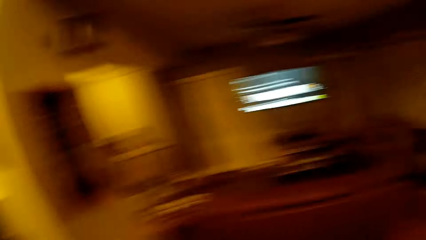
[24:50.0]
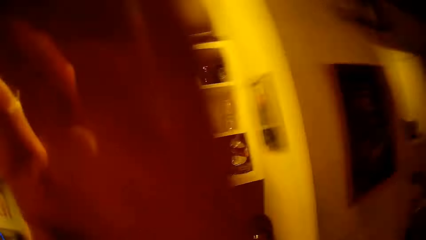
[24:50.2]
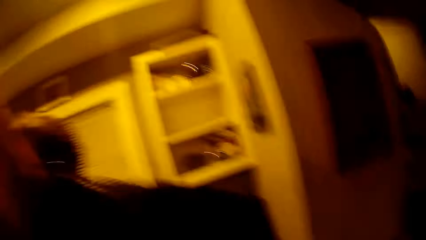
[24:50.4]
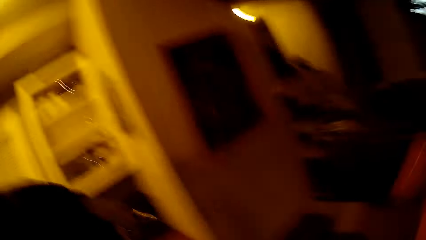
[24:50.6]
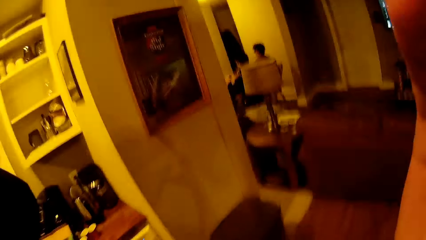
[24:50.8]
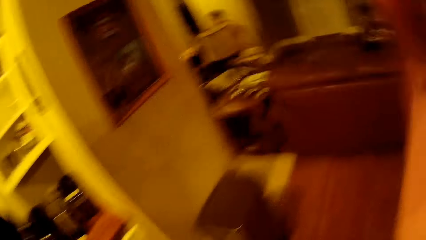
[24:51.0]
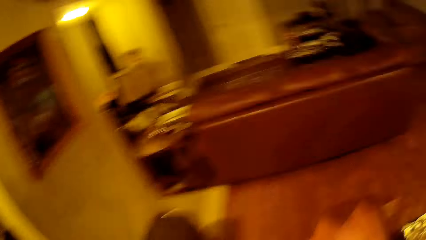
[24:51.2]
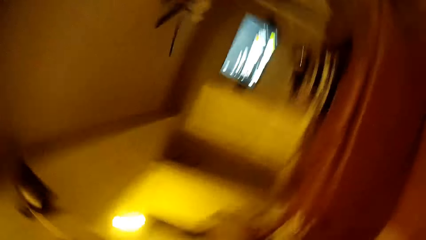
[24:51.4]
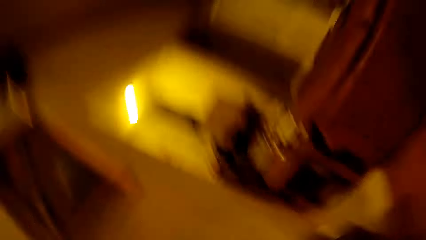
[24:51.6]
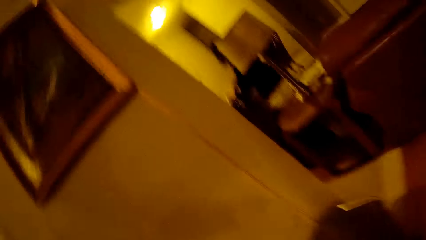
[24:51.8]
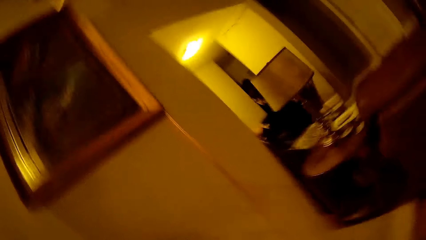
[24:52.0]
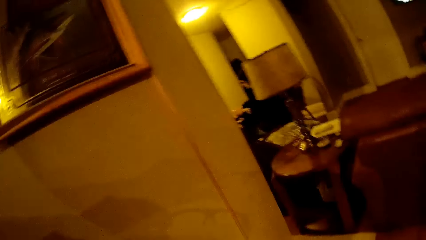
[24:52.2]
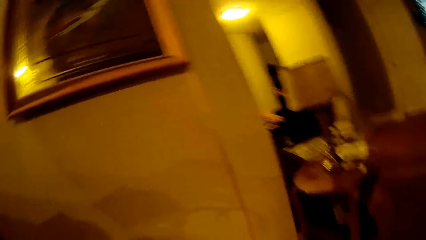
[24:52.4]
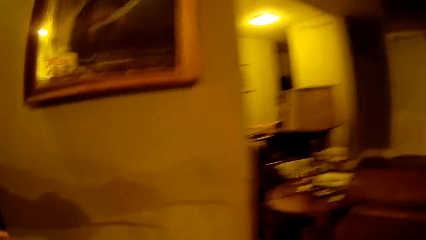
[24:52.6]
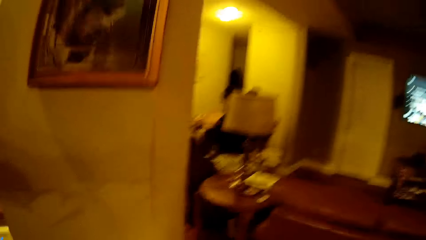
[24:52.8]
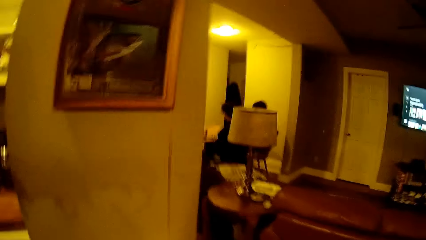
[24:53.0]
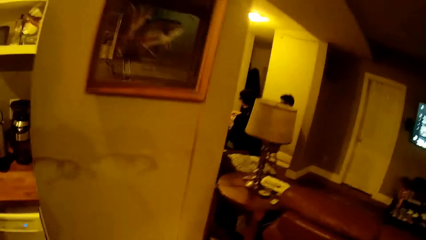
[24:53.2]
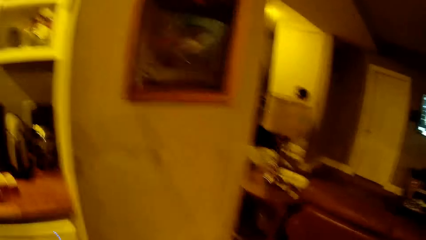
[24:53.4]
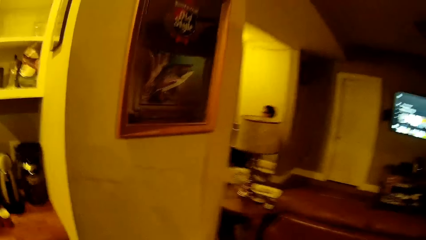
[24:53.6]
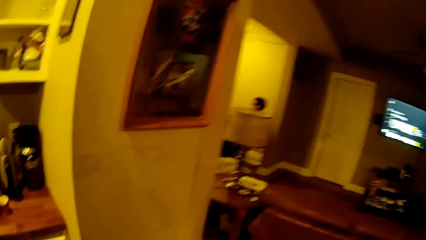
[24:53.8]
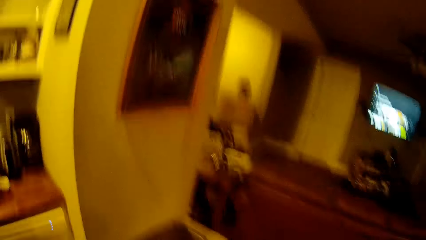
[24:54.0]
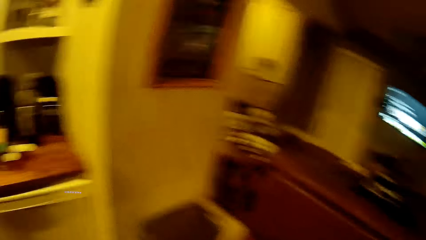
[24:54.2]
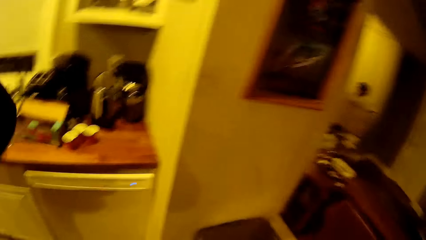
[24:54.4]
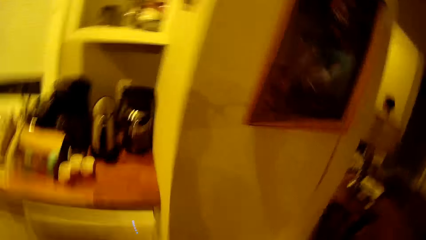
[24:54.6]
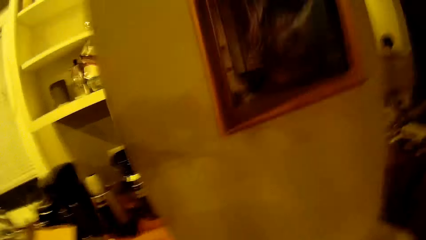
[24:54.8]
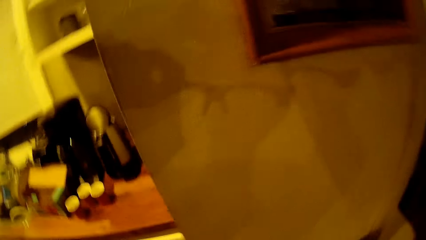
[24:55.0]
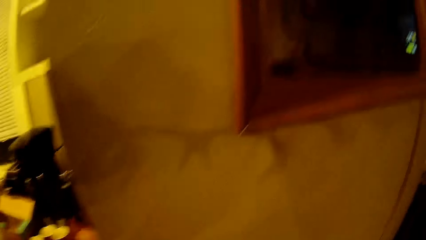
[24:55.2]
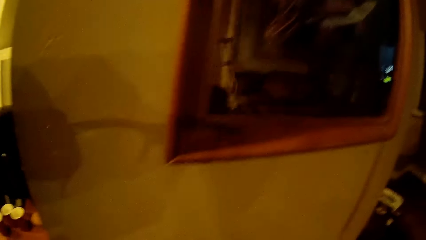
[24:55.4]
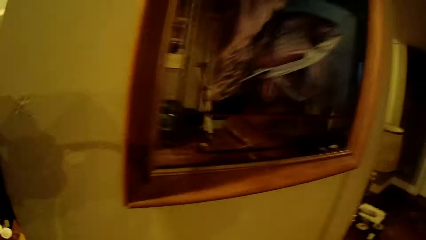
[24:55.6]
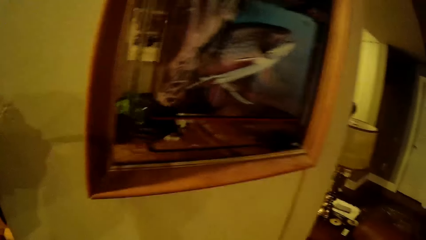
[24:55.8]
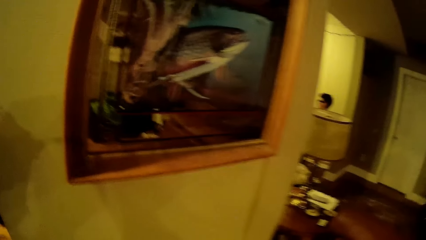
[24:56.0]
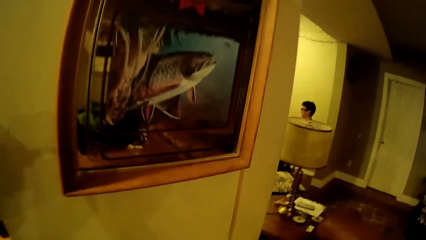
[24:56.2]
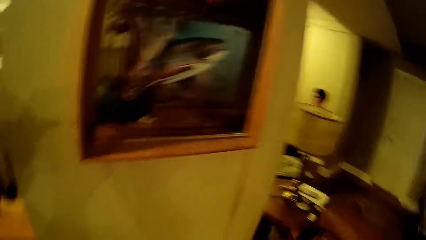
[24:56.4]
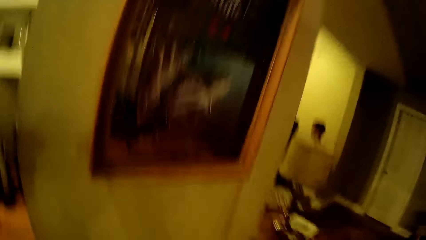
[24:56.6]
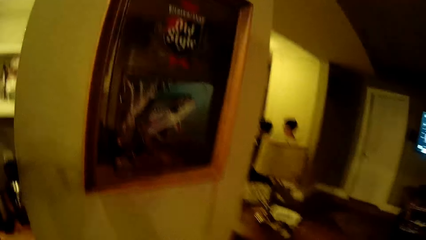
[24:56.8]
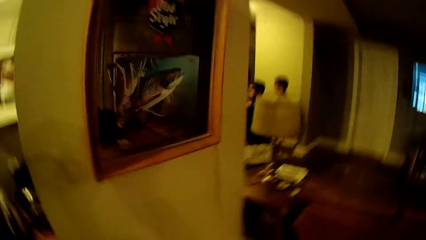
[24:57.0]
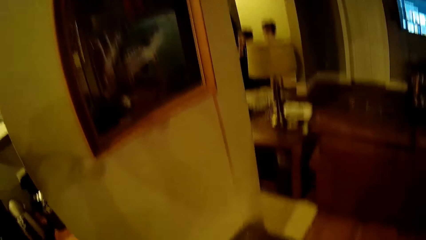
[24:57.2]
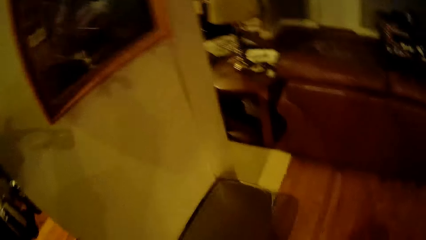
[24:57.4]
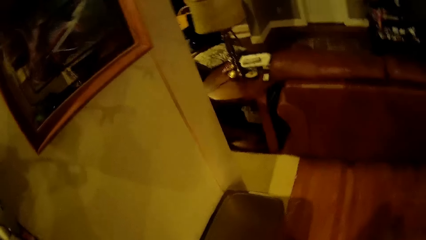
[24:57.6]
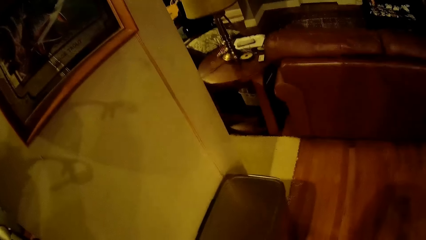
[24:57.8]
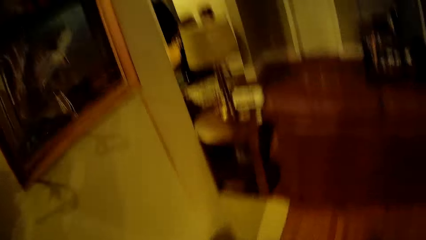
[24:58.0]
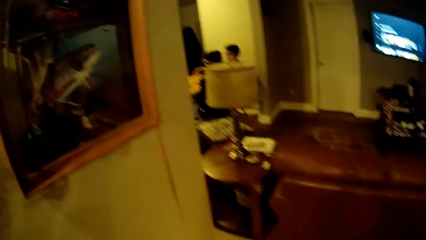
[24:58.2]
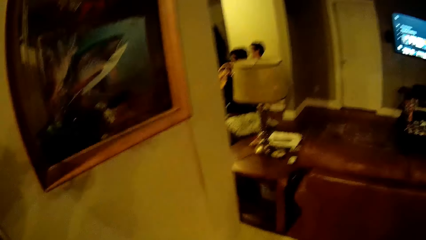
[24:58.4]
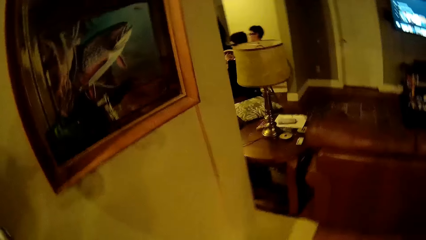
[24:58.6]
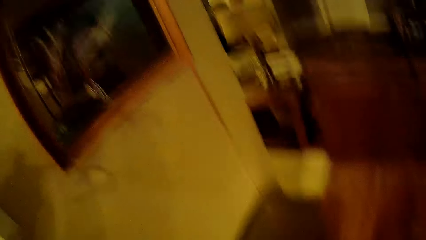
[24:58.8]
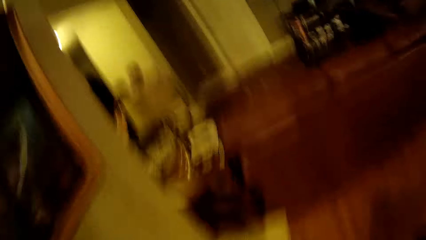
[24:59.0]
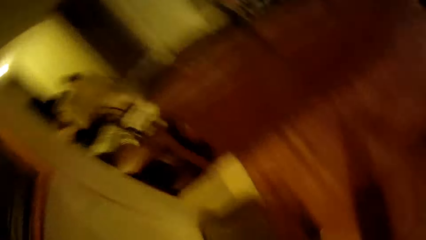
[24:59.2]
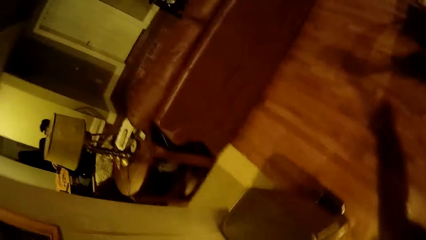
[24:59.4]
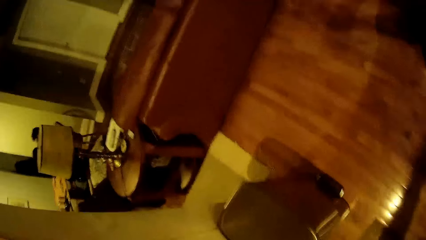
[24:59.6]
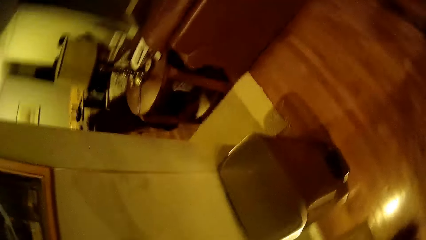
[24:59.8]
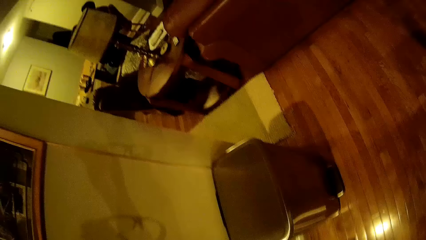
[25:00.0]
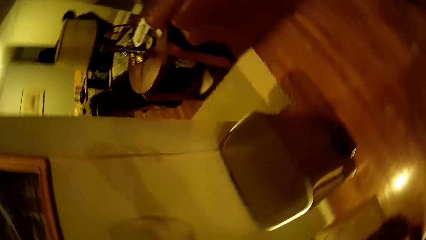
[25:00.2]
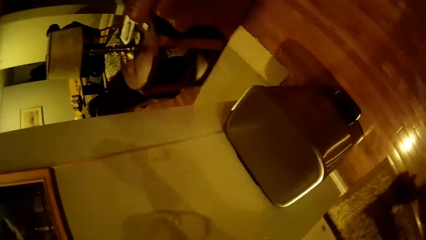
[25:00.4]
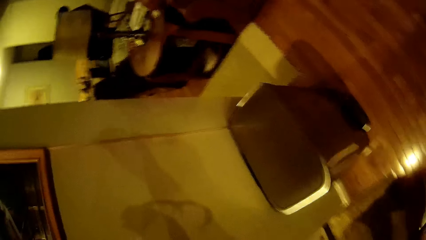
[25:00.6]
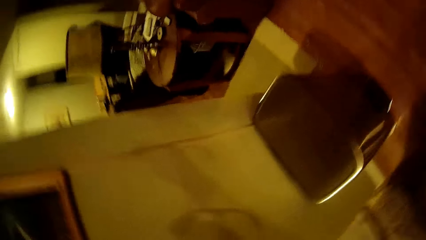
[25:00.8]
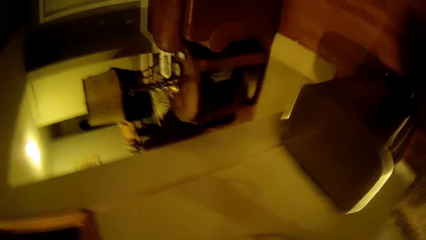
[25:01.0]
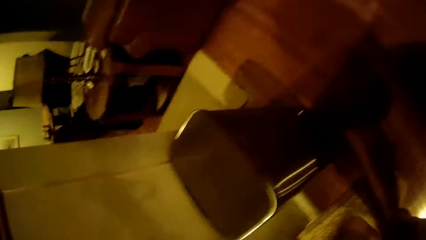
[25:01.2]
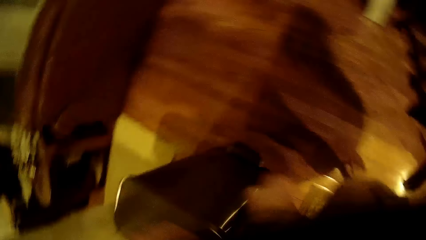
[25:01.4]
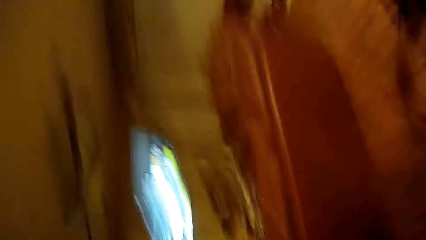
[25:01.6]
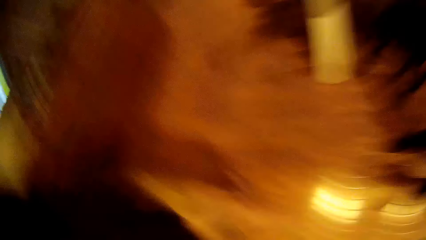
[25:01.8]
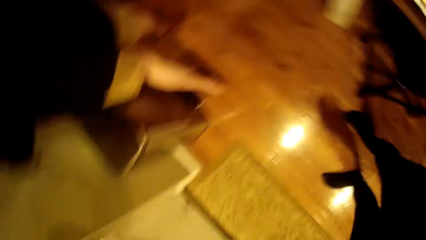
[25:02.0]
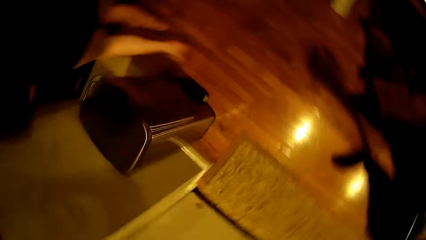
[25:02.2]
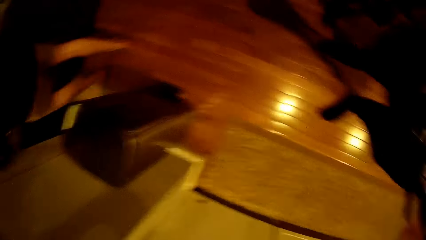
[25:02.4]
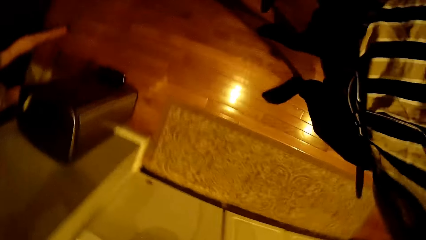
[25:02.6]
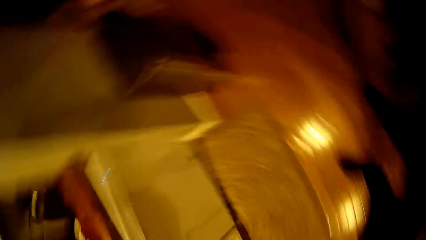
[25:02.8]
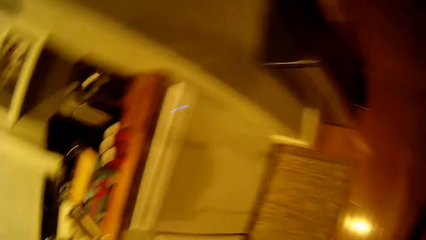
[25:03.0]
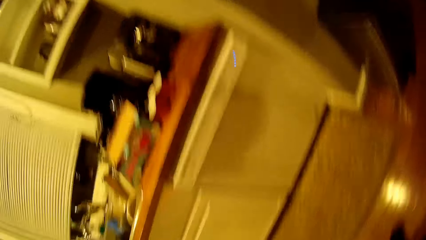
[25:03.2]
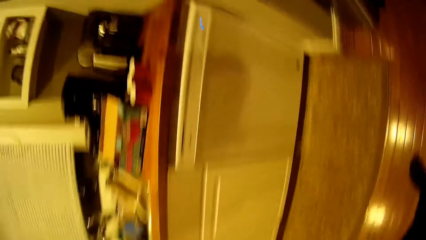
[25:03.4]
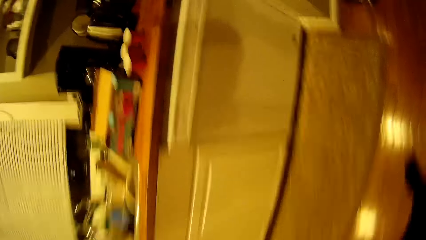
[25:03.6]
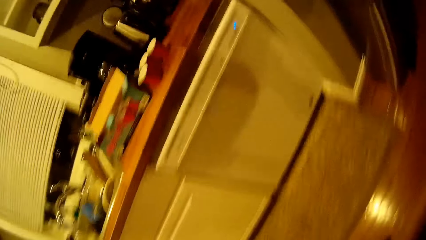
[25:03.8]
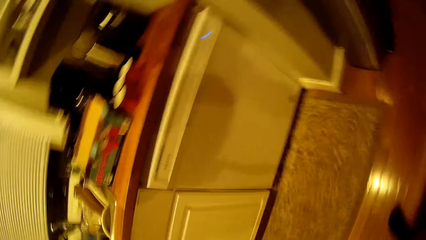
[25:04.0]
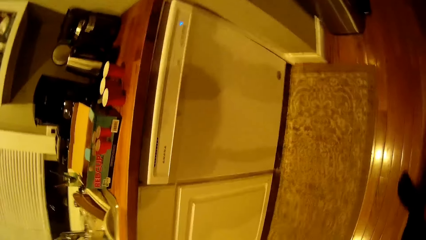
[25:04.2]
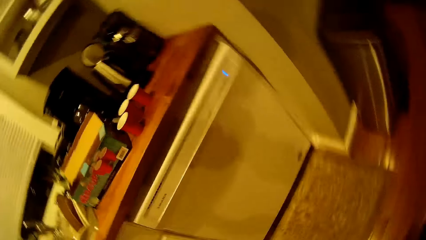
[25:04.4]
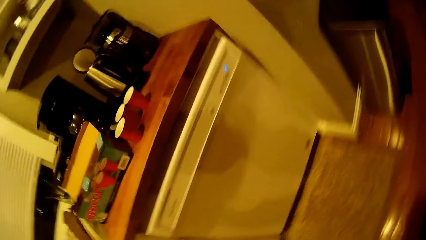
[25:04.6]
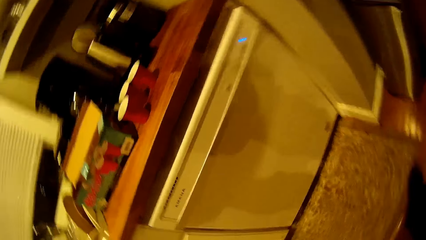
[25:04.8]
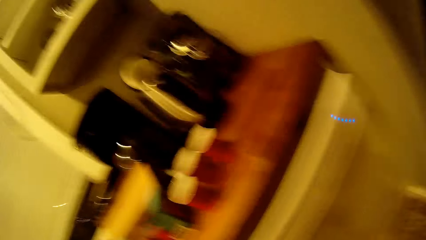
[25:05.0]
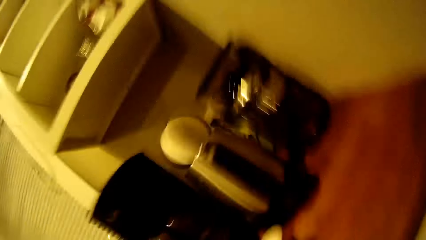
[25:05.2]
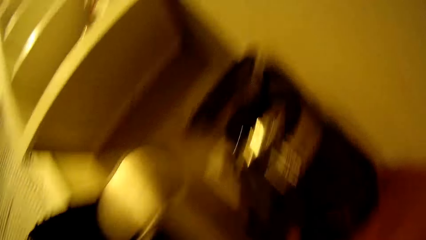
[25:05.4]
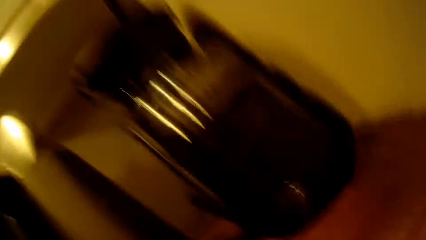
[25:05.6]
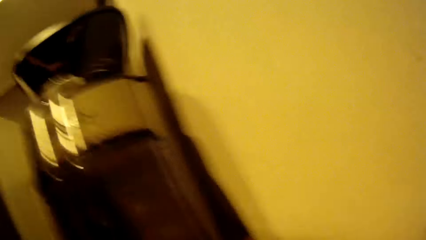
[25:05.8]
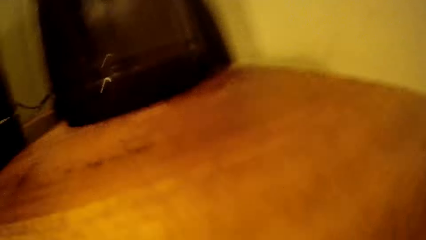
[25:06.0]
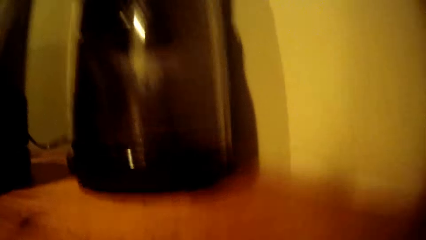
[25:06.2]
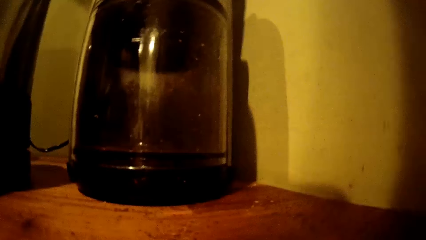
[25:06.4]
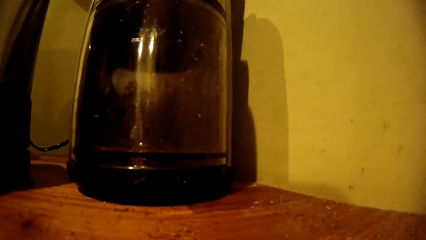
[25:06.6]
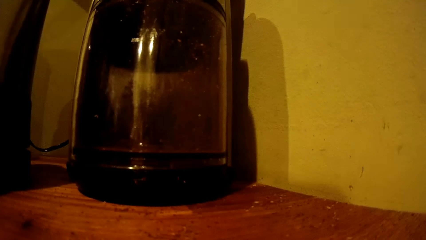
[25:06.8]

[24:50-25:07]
The camera wearer moves around. They drop the camera on a cabinet in the kitchen.
